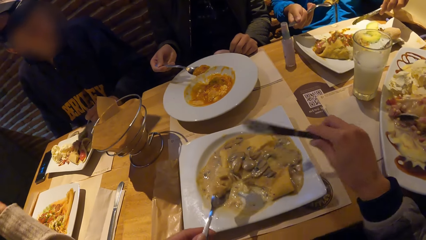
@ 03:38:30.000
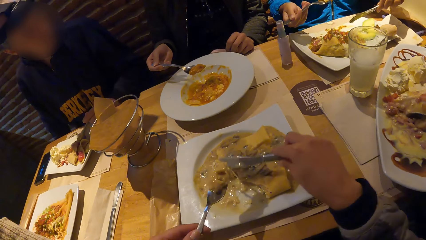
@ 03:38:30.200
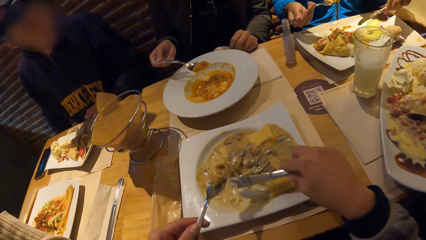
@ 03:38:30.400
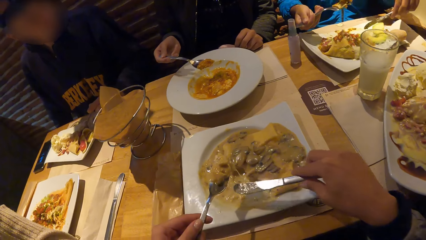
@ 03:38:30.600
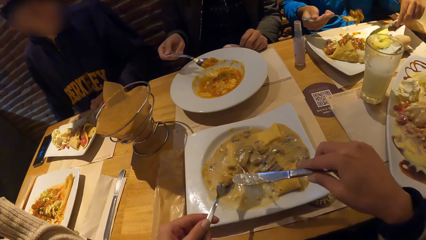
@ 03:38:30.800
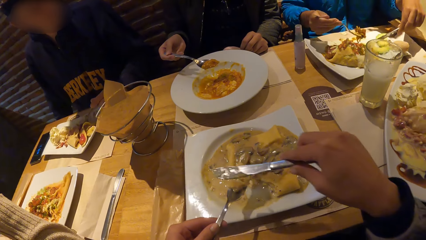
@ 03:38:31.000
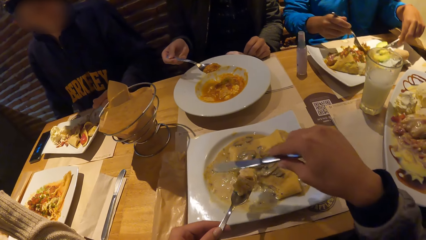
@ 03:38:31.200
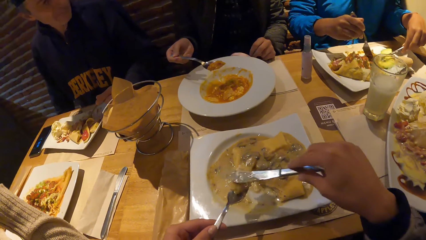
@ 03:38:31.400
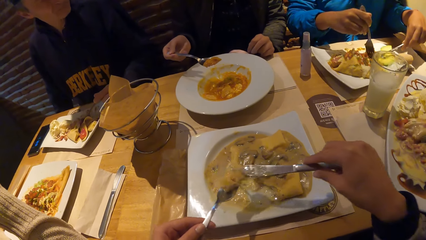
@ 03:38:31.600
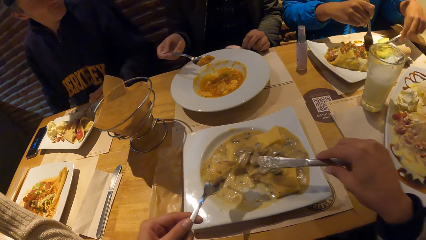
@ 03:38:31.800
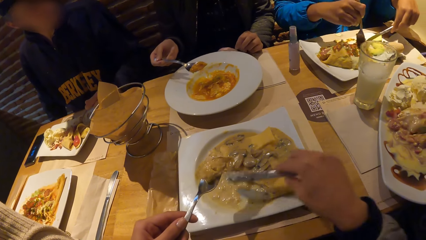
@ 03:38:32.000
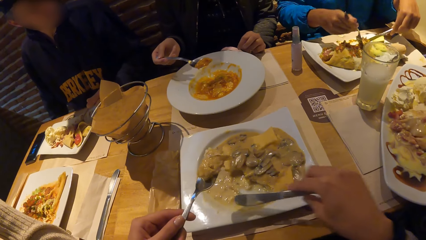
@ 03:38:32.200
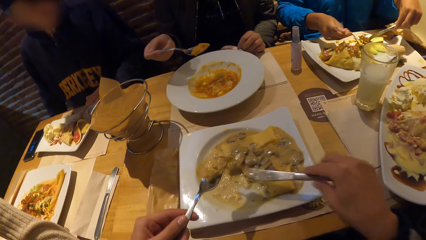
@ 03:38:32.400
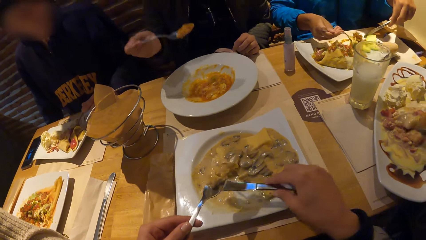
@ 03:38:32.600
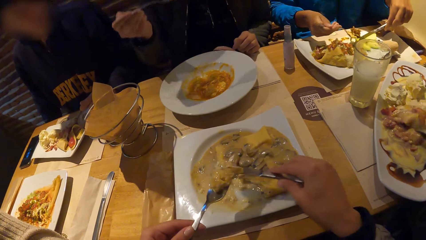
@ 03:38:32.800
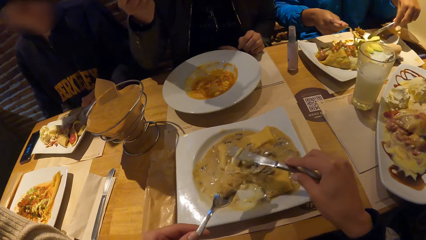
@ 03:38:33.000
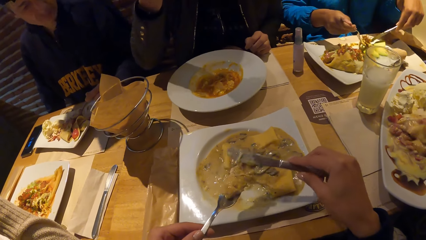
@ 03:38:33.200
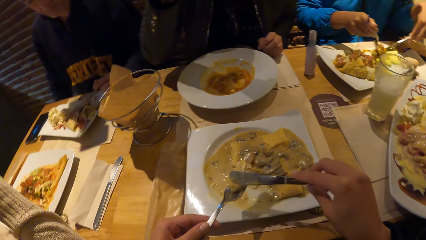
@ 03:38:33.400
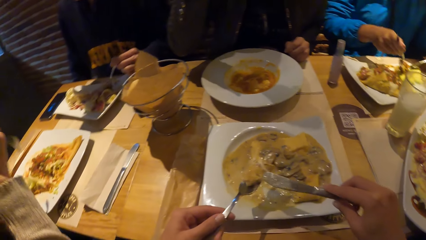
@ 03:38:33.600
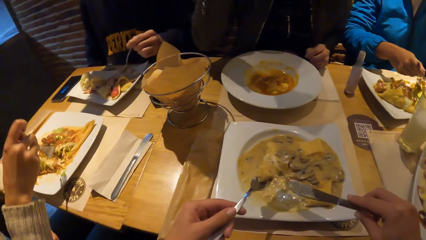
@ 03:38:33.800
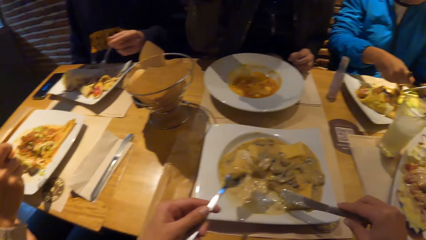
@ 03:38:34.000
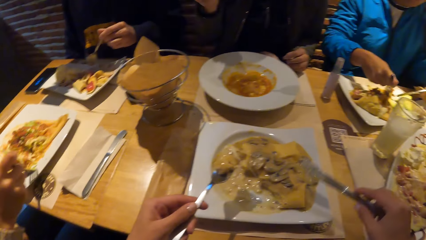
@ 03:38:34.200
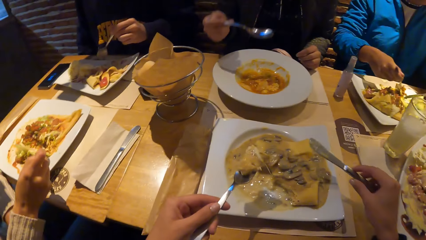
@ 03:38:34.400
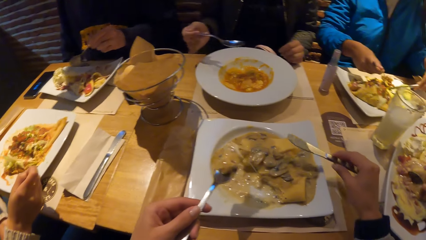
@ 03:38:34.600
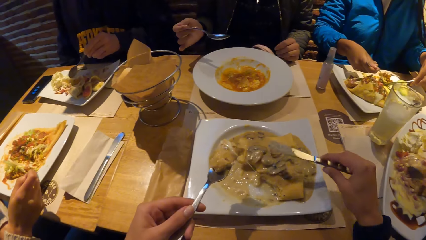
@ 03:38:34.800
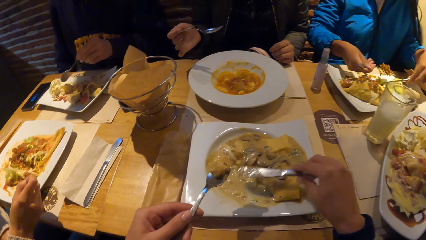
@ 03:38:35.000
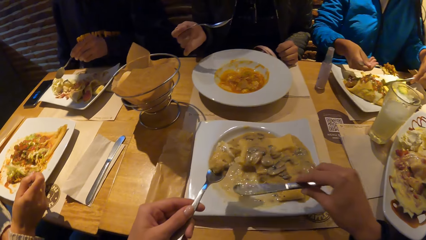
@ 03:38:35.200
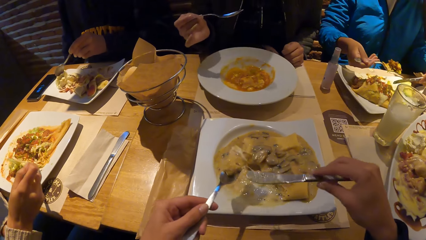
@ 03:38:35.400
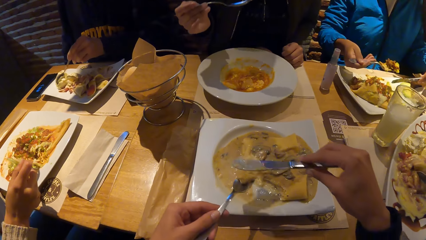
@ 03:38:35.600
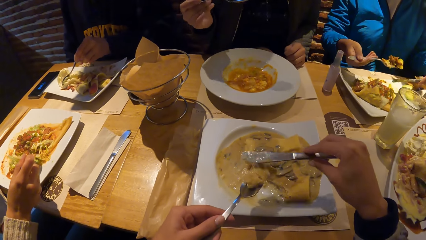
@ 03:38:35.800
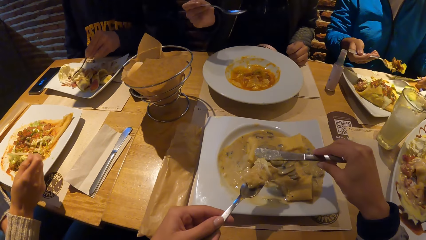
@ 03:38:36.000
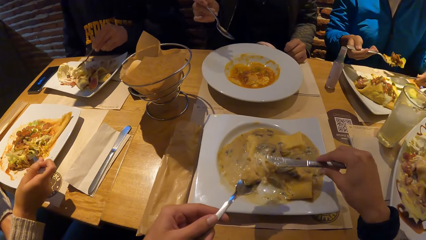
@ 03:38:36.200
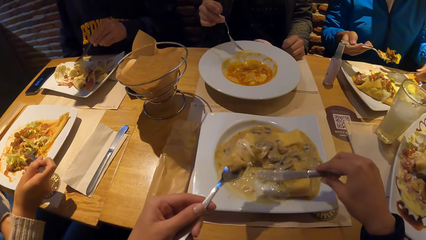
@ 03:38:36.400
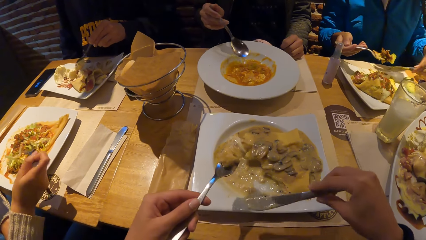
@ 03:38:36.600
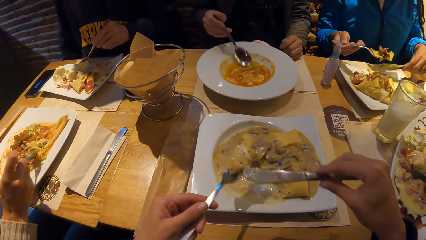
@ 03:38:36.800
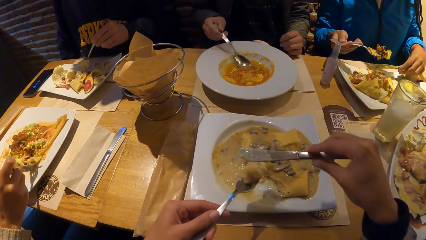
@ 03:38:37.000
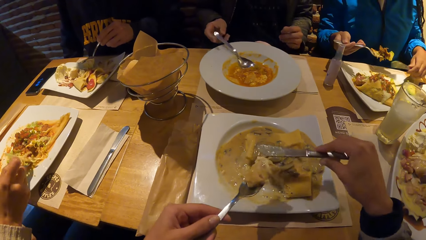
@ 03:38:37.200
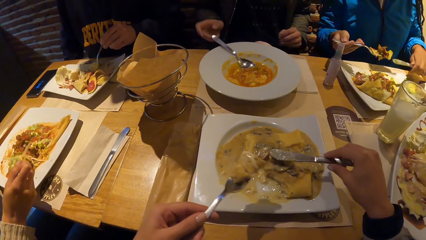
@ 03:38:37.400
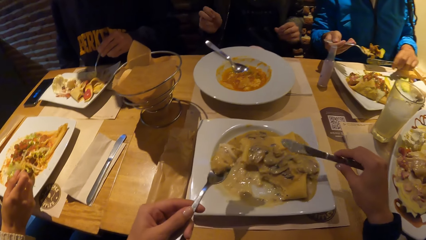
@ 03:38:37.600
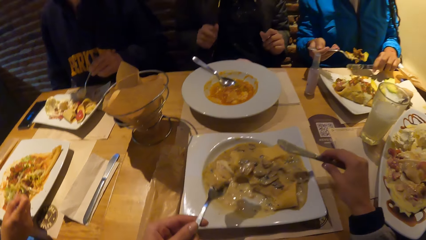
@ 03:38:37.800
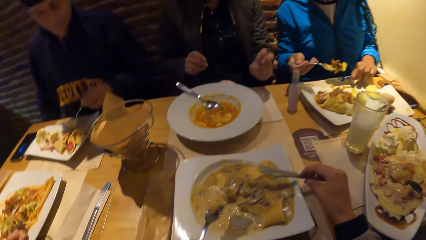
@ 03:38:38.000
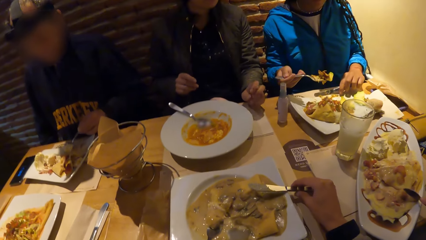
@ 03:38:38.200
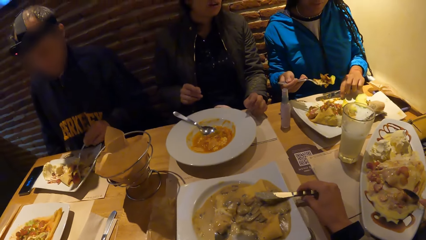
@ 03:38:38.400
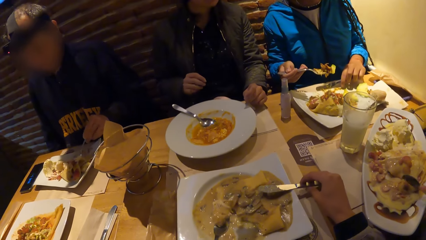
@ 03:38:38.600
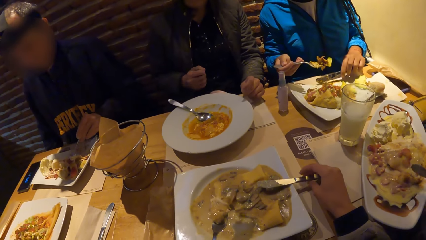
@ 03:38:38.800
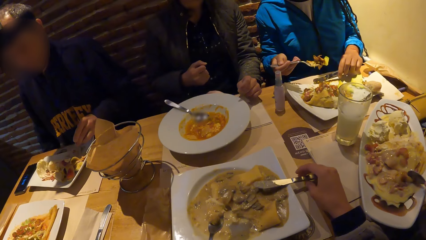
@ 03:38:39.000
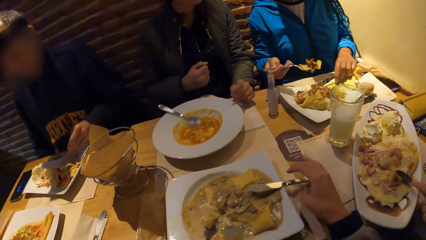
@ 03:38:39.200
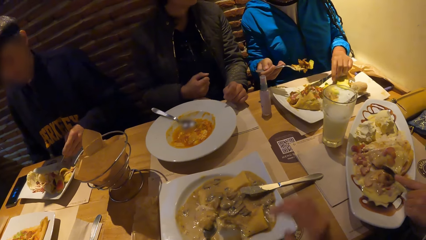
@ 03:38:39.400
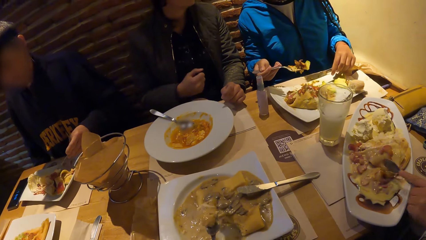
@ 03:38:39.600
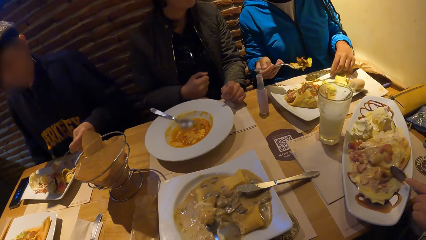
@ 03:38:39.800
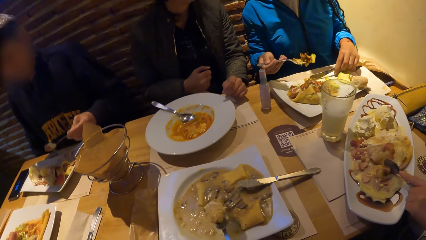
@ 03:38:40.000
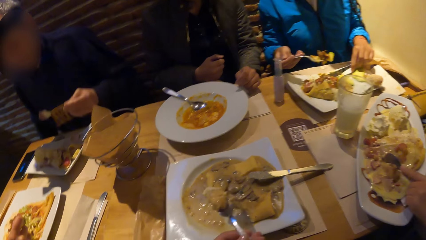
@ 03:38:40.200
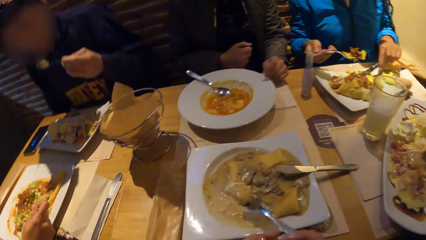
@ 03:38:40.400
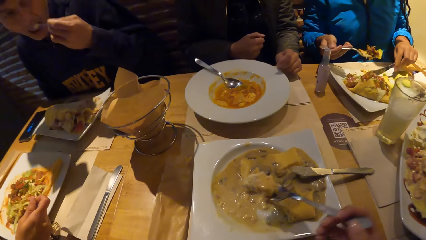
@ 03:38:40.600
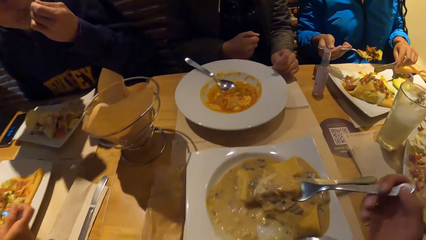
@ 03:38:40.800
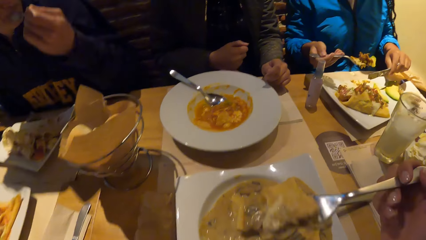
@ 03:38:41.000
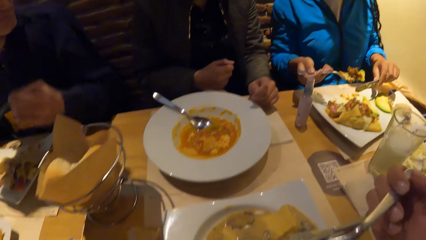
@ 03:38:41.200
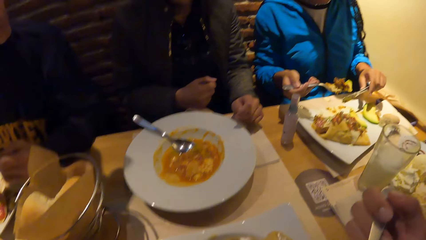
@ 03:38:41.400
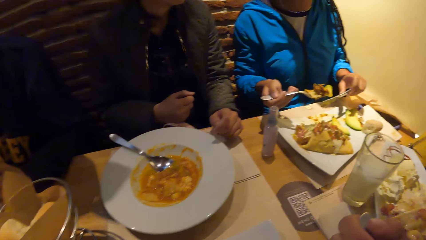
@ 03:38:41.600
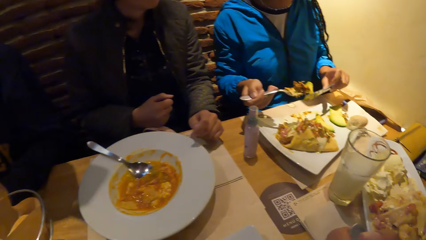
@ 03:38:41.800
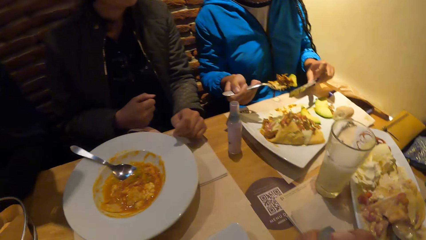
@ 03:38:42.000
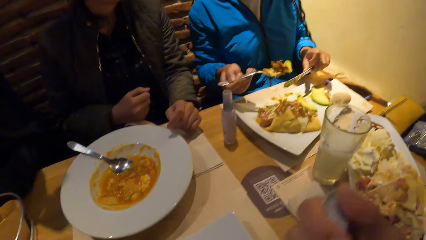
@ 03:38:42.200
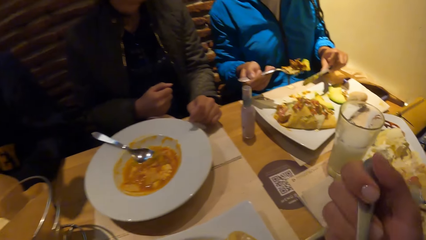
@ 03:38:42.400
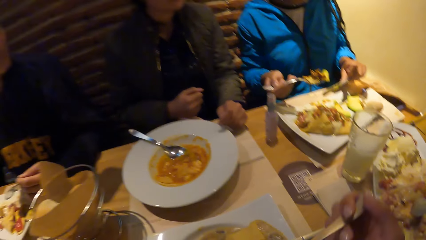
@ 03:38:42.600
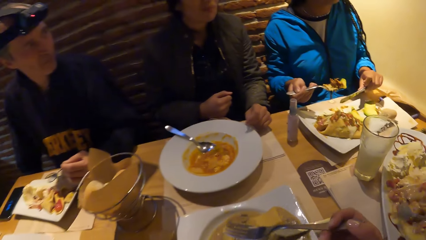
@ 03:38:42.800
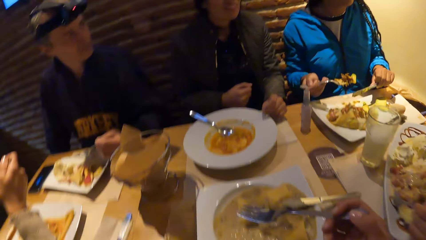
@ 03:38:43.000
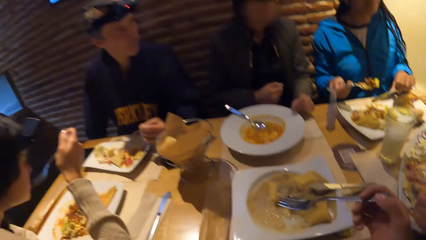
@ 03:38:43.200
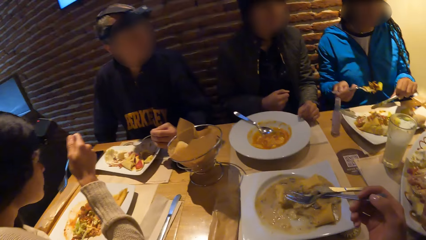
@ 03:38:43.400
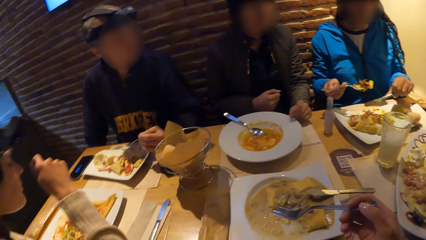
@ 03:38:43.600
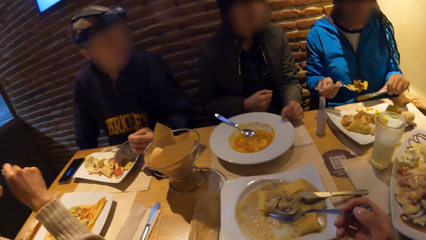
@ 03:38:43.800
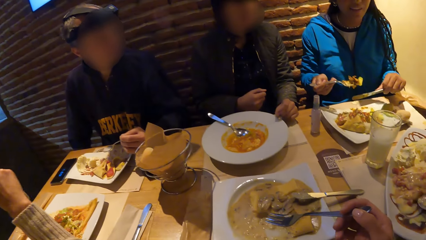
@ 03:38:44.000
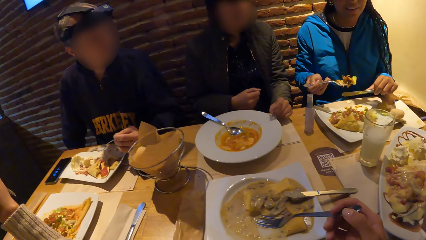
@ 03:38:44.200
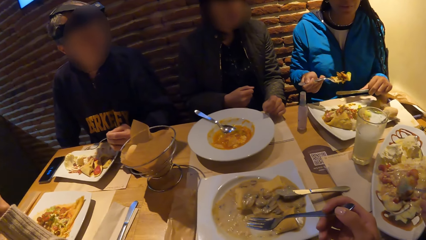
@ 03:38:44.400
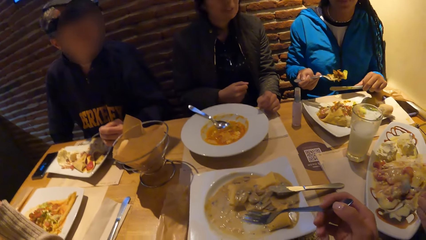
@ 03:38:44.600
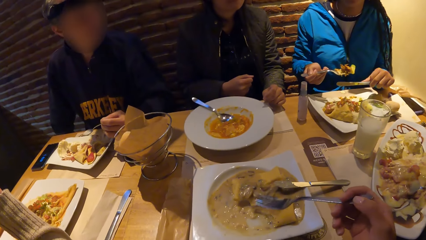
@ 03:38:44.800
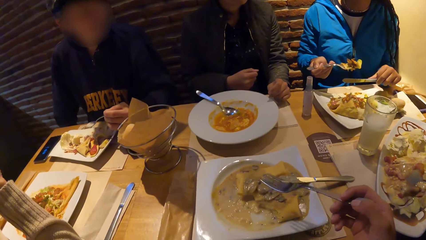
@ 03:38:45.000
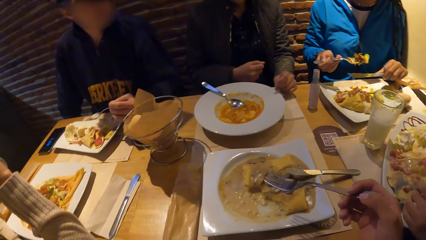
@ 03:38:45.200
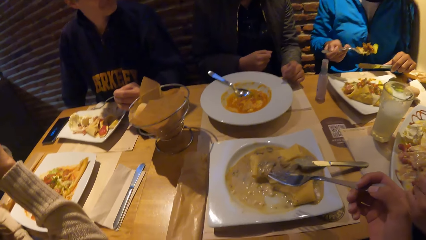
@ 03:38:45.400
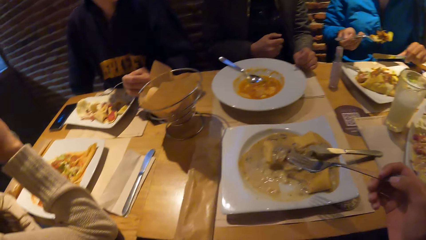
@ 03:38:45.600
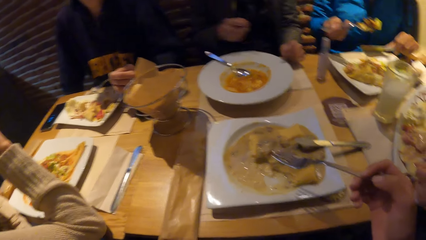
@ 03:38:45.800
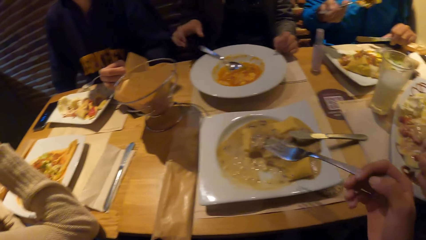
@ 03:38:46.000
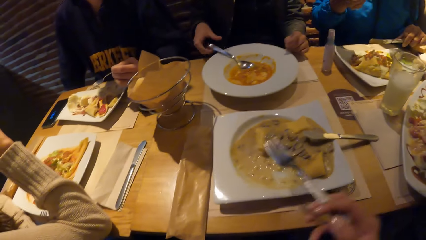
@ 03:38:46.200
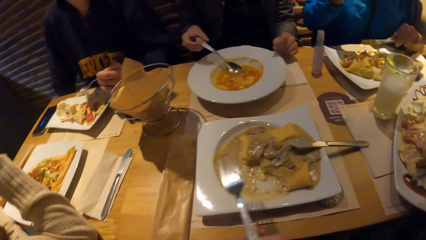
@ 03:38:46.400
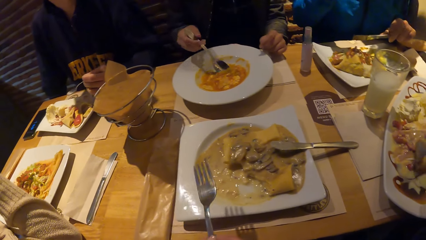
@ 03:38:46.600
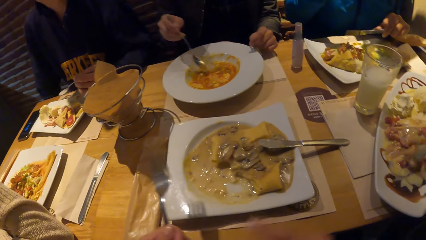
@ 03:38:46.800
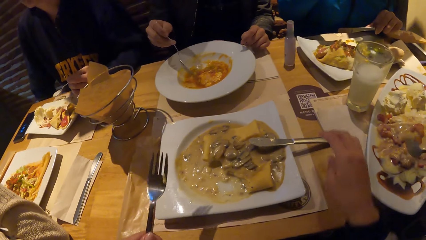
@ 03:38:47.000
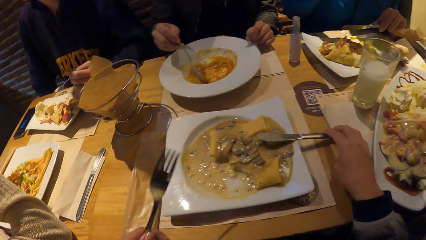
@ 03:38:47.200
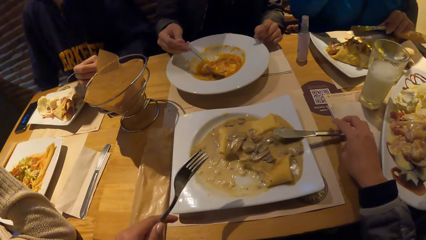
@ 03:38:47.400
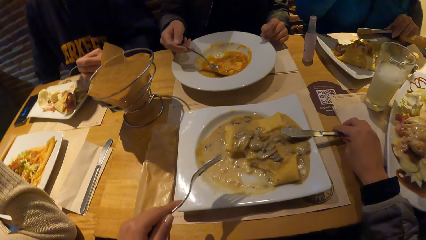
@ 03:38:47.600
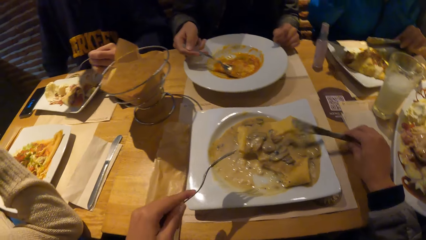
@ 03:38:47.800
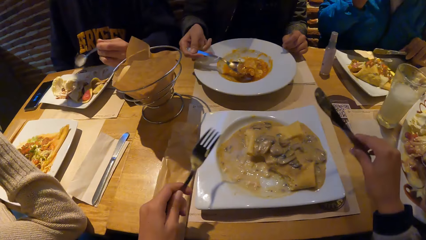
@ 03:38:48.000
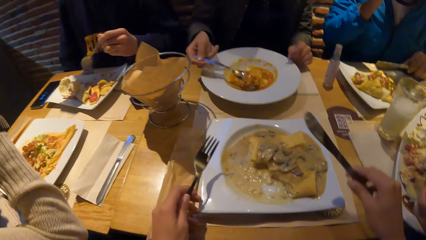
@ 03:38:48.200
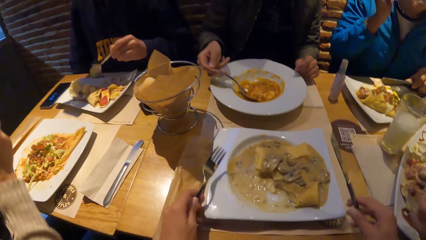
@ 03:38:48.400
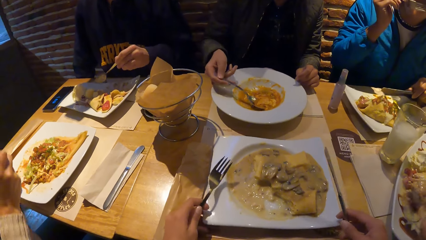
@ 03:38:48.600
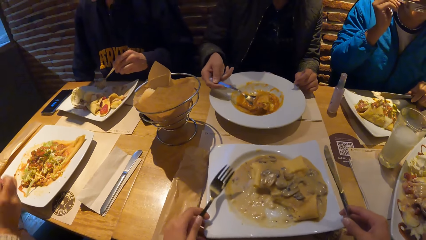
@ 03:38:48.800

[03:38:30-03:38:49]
The camera wearer takes the knife. She cuts the chicken porridge with the knife in her right hand. A woman eats the food. Another woman takes the food with the spoon. A third woman drops the spoon in her right hand in the plate. A fourth woman takes the food with the spoon. The camera wearer drops the knife on the plate with her right hand. The third woman hits the table with her right hand. The camera wearer passes the fork in her left hand to her right hand. She eats the chicken porridge from the plate with the fork in her right hand. The third woman picks the spoon from the plate with her right hand. The camera wearer passes the fork in her right hand to her left hand. The third woman eats the yam porridge from the plate with the spoon in her right hand. The camera wearer picks the knife from the plate with her right hand. She repositions the plate on the table with both hands.
